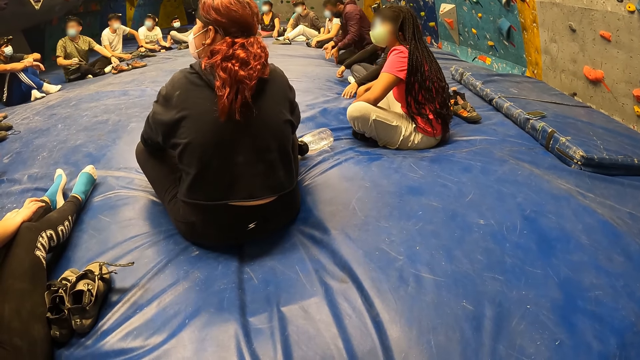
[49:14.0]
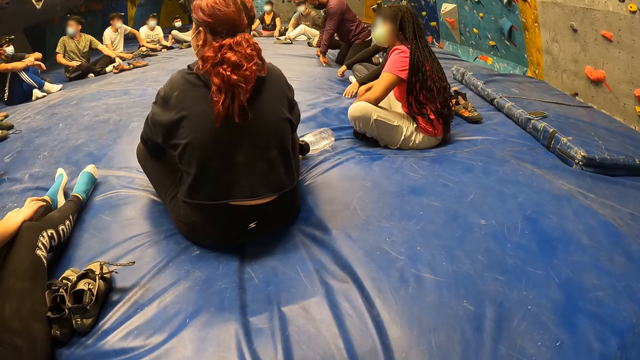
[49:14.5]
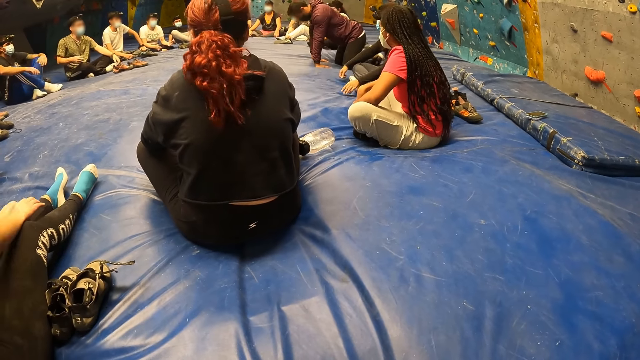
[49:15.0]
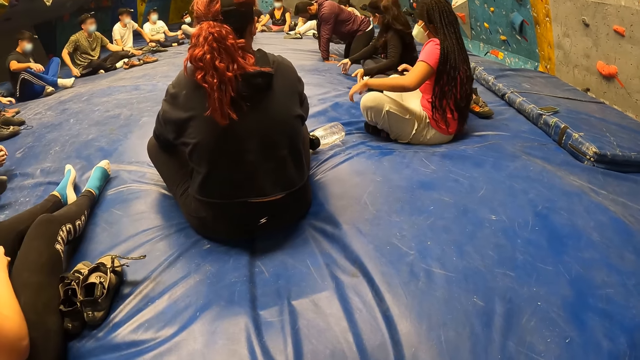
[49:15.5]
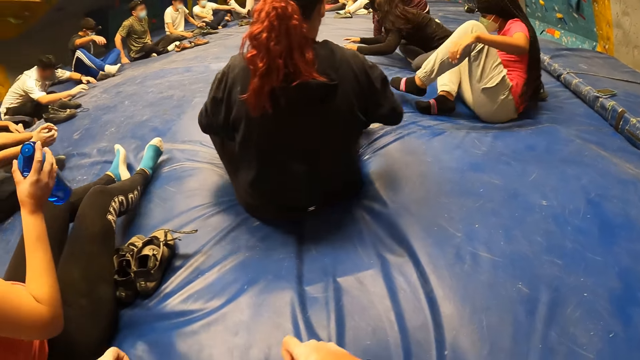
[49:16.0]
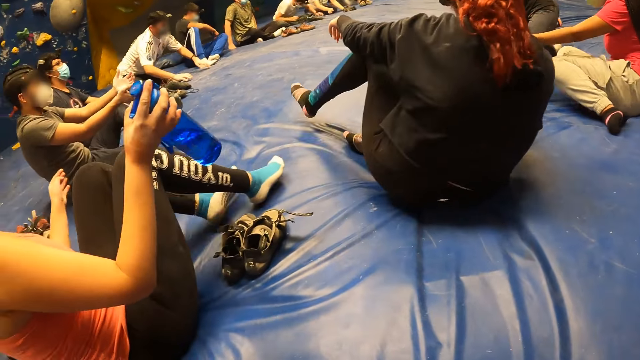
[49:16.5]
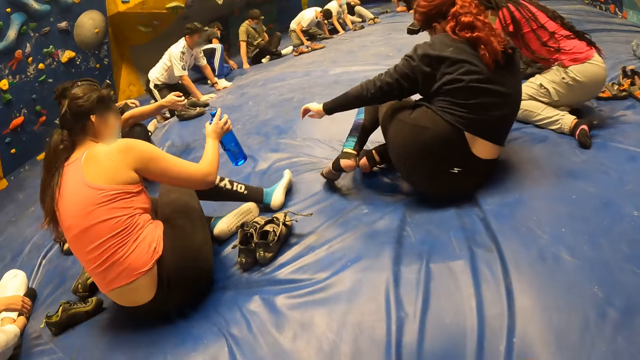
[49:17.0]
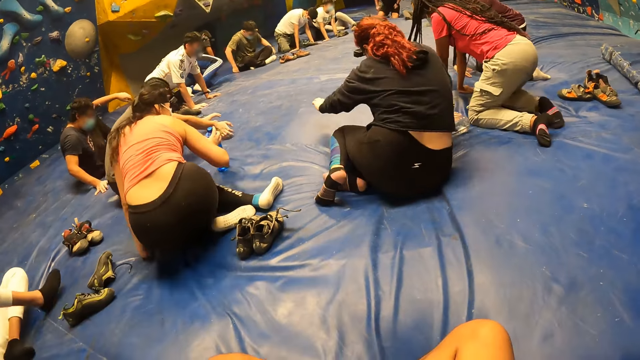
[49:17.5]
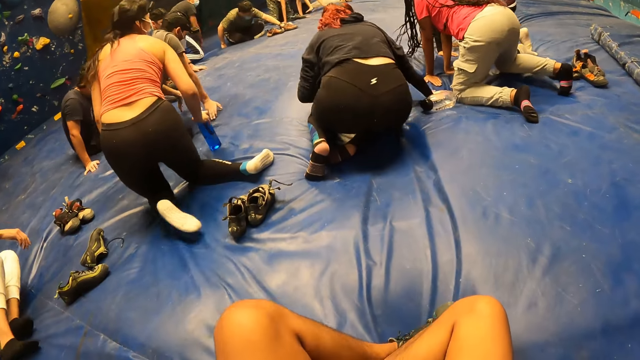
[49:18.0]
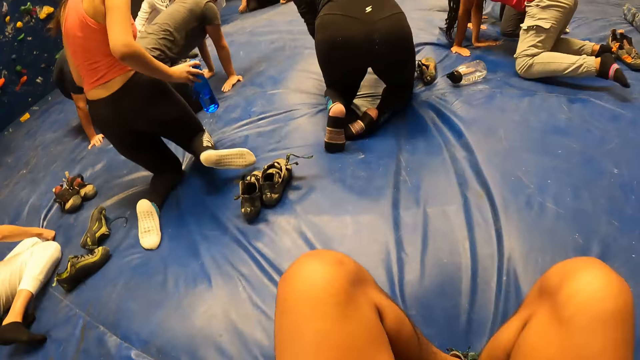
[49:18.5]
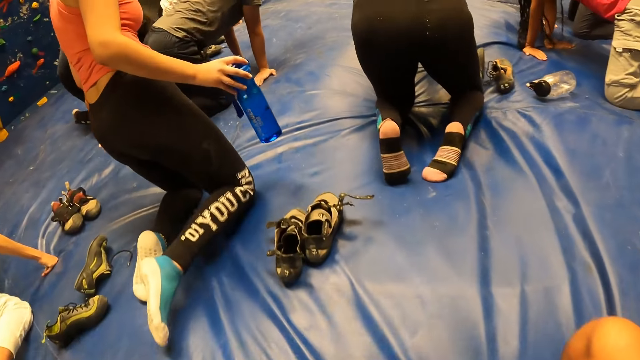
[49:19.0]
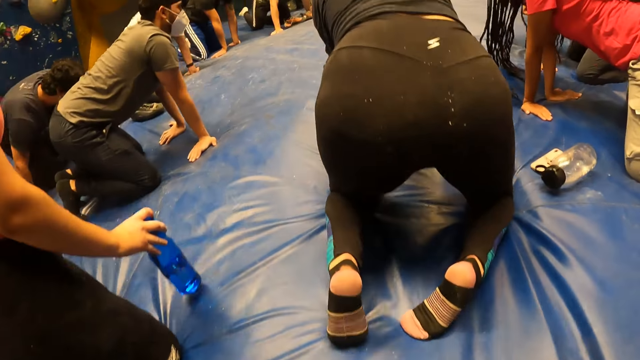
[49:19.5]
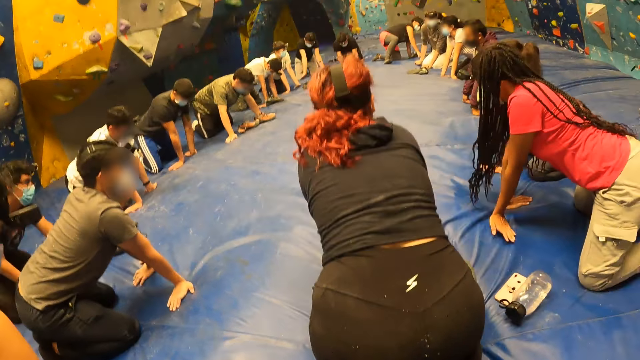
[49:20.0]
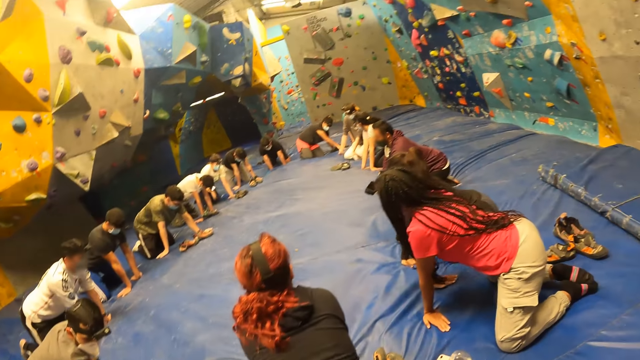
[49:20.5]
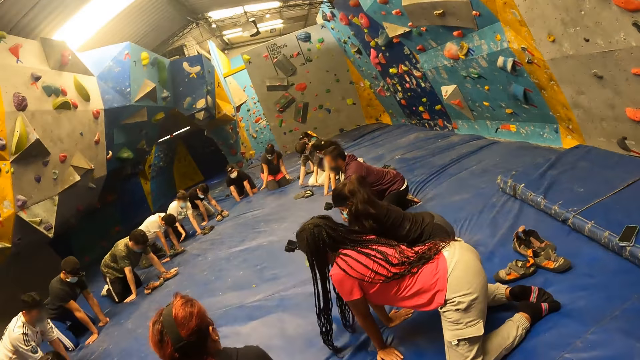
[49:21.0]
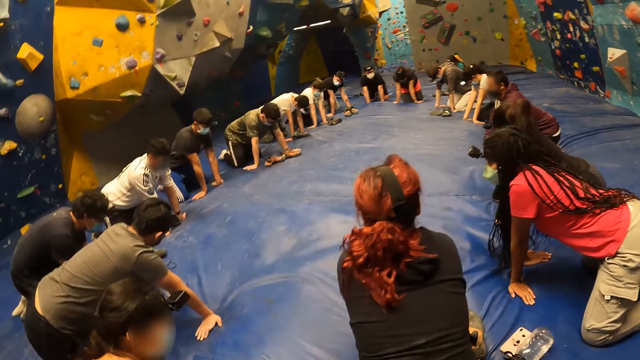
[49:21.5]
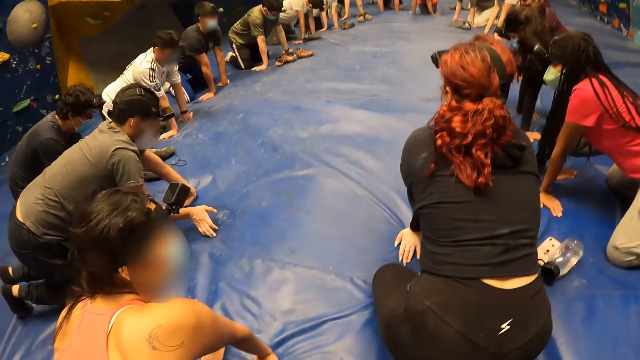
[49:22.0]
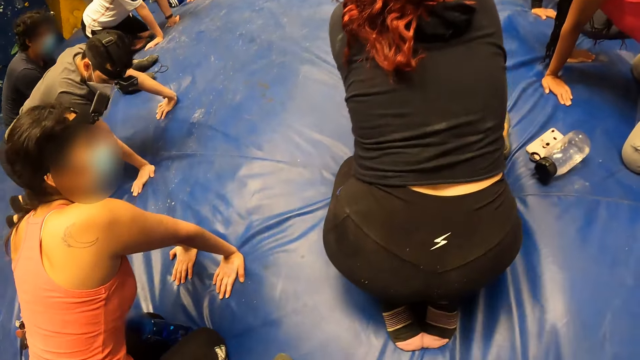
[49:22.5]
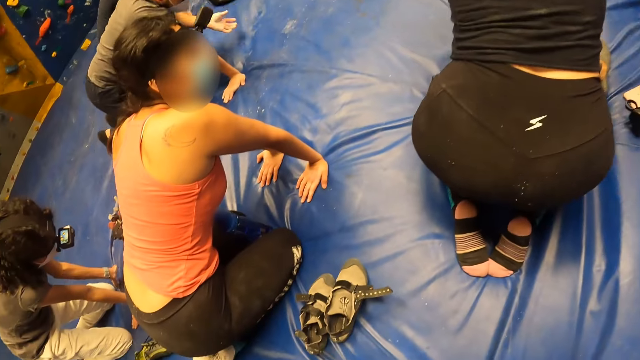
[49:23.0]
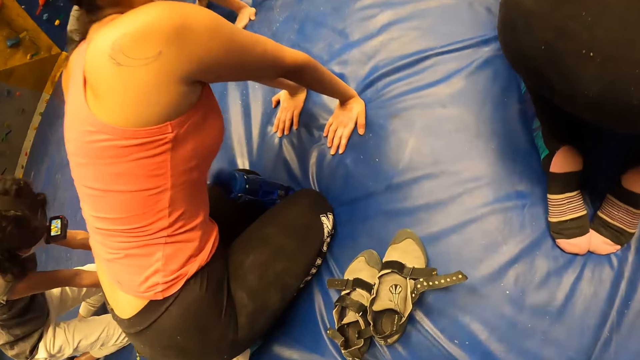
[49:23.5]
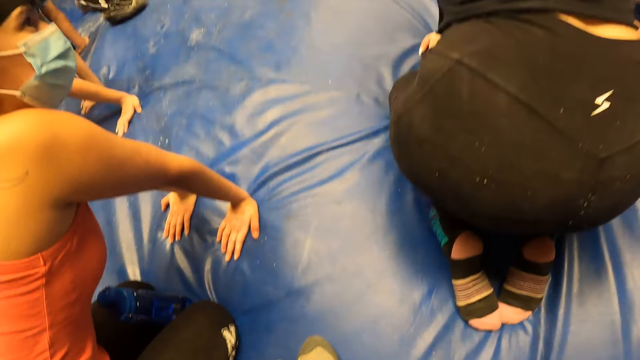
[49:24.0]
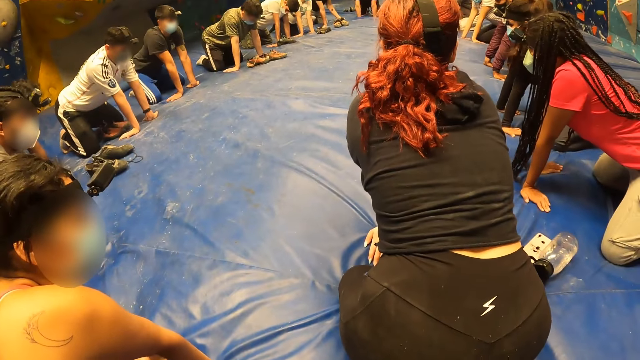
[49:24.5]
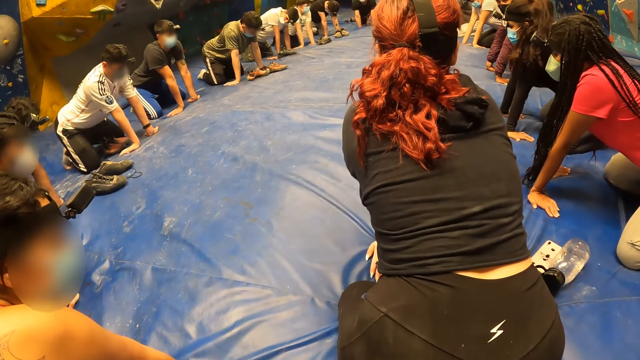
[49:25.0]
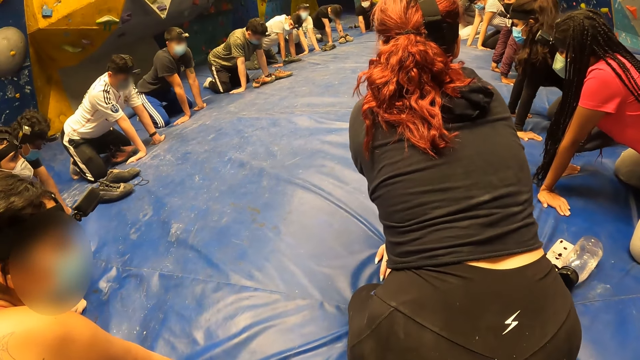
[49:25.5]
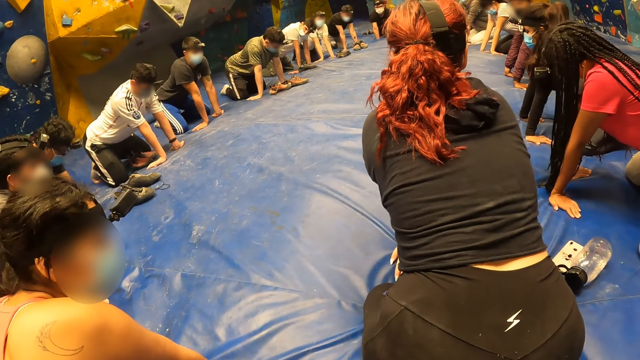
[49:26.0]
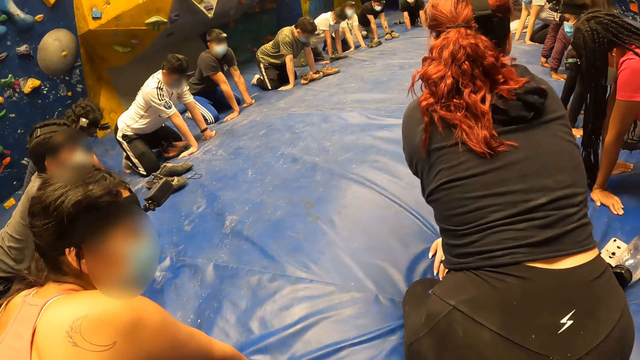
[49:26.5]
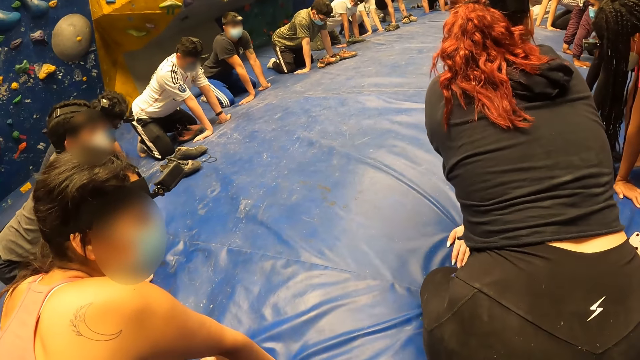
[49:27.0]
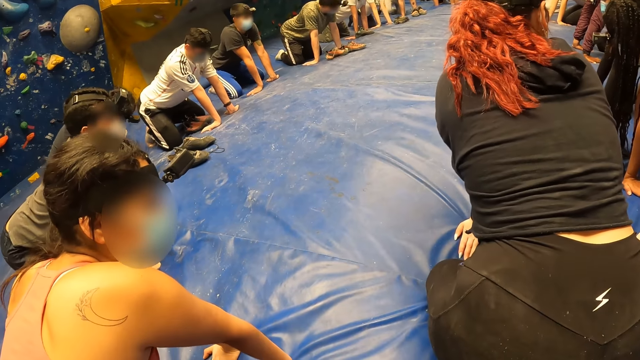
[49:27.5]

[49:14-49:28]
The man kneels on the bouldering foam and places both hands on the bouldering foam. The people in the bouldering room kneel on the bouldering foam. The people in the bouldering room put their hands on the bouldering foam. The woman moves a water bottle with her right hand. A person holds the water bottle with the right hand. The camera wearer looks at the shoes.

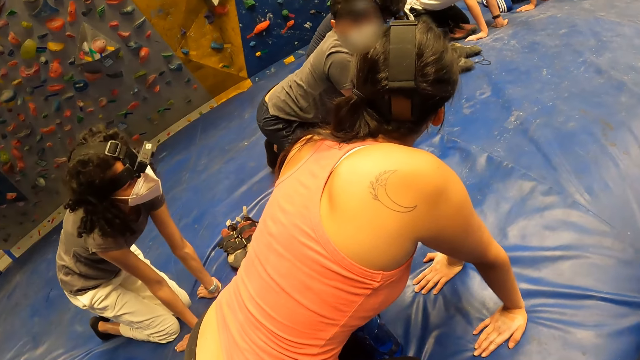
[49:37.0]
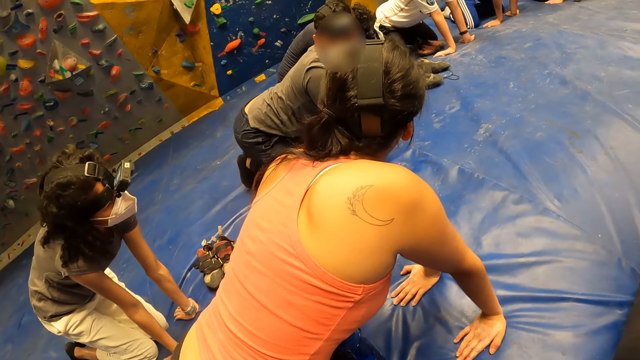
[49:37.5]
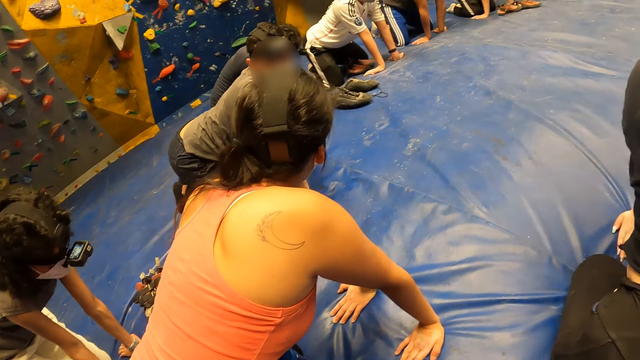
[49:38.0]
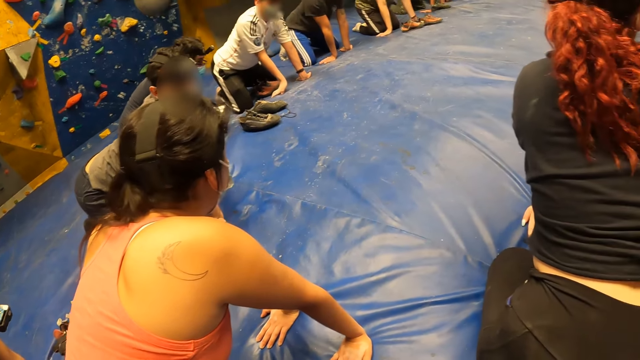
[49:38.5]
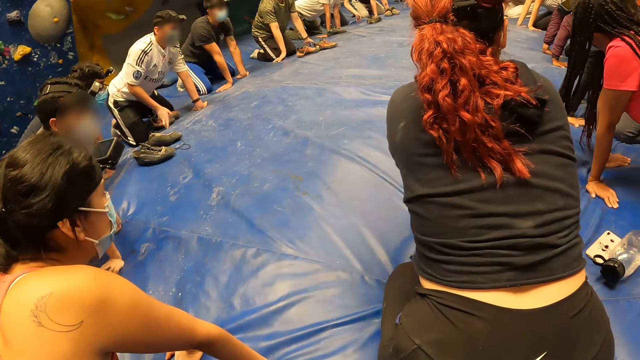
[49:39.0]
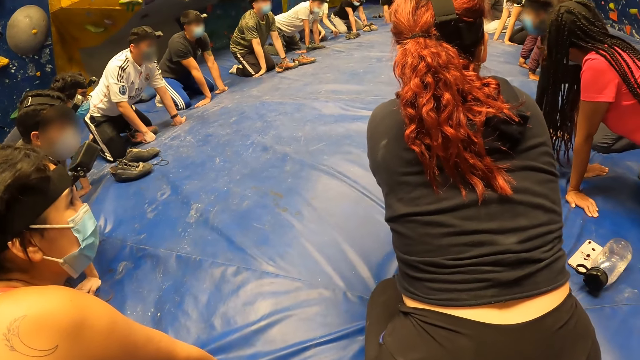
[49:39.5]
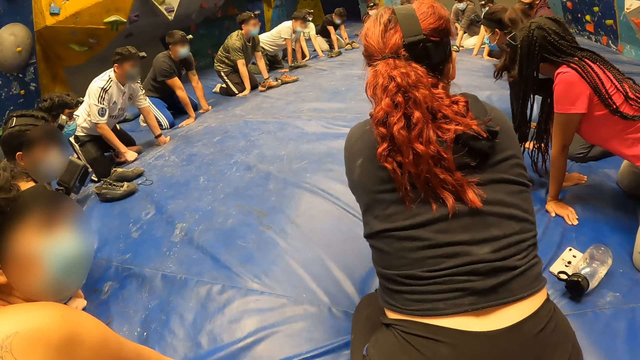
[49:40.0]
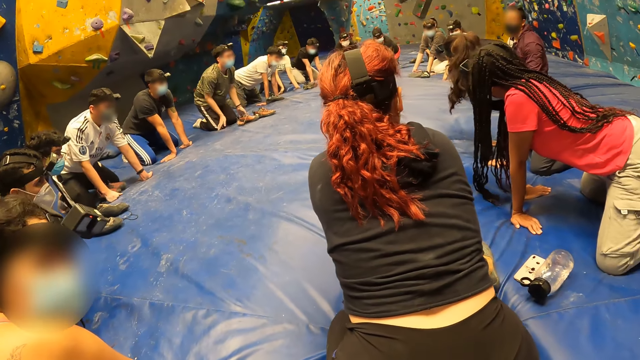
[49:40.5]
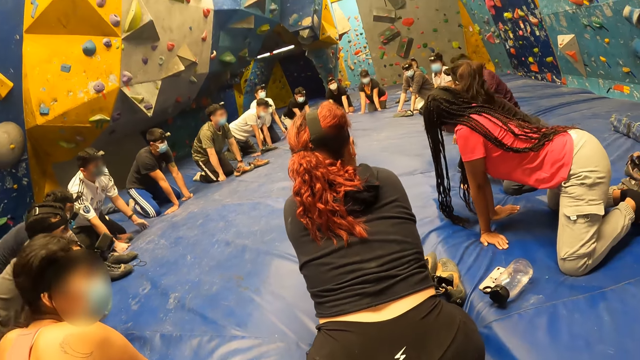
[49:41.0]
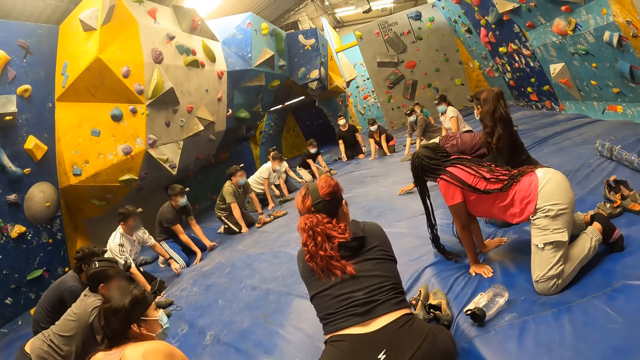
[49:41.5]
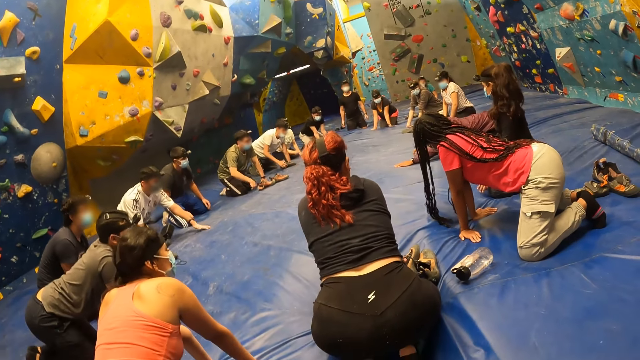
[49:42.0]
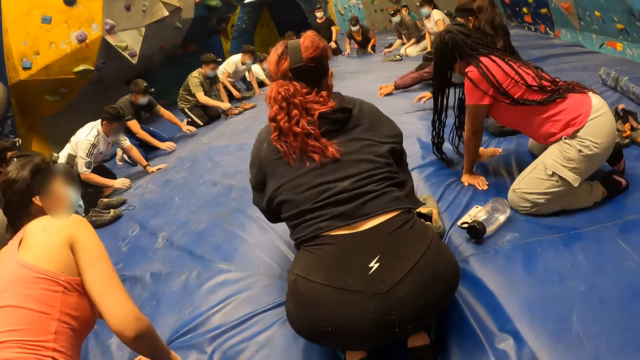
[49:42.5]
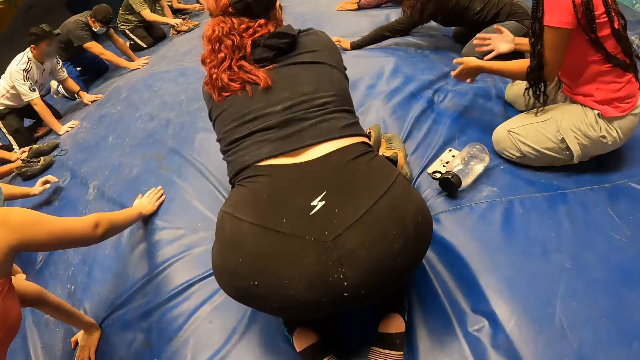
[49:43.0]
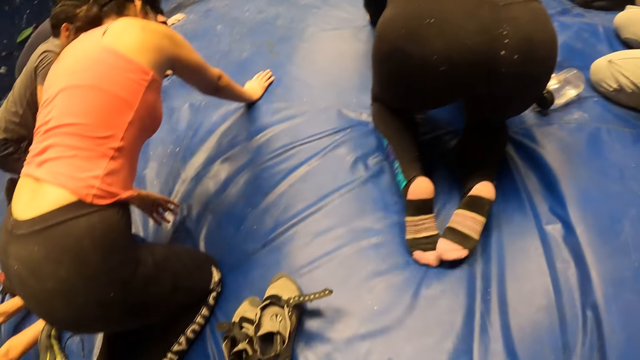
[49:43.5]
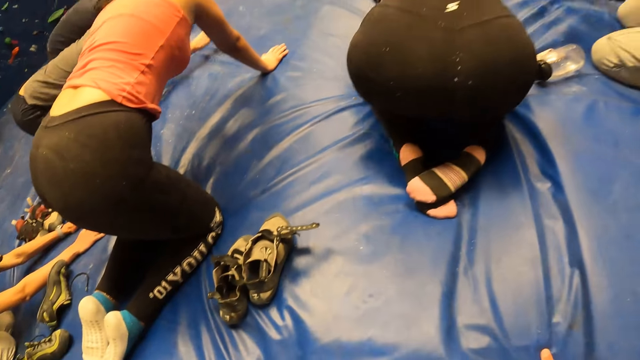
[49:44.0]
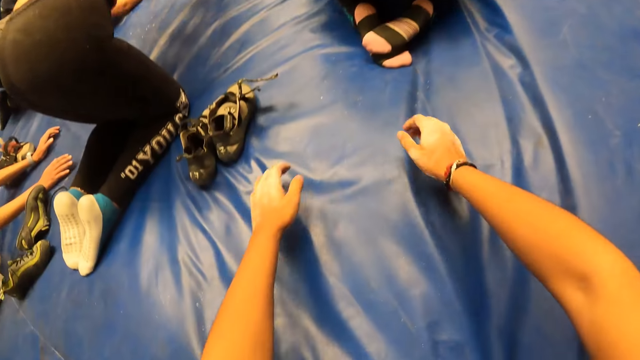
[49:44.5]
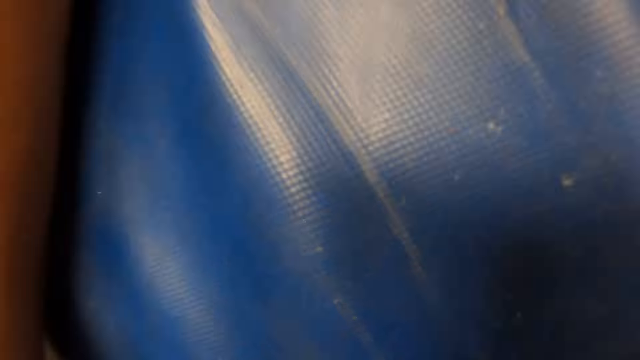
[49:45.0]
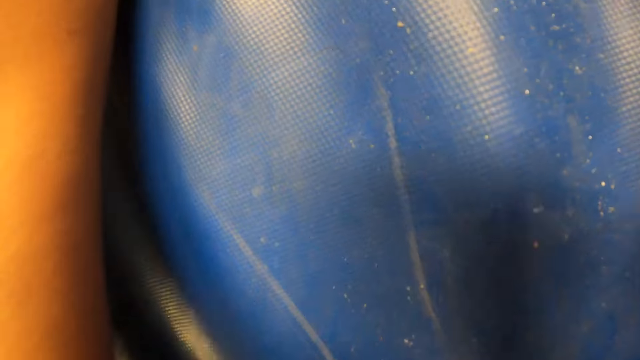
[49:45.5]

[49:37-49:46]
The camera wearer looks at a person. The man stretches his arms on the bouldering foam. The people stretch their arms on the bouldering foam. The camera wearer stretches their arms on the bouldering foam. They stretch their body.
